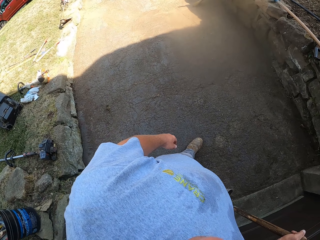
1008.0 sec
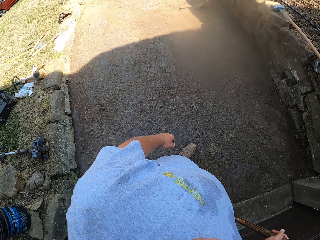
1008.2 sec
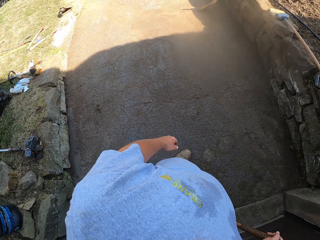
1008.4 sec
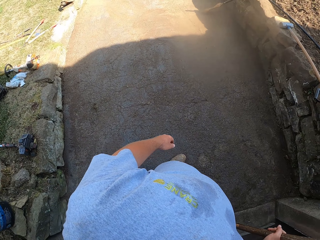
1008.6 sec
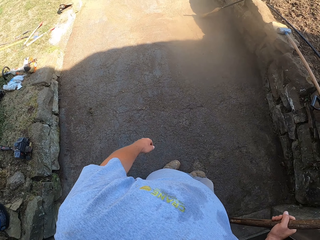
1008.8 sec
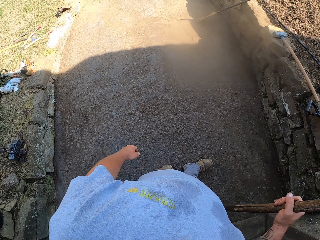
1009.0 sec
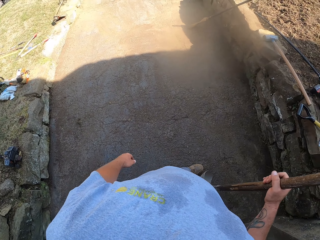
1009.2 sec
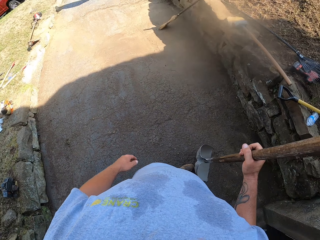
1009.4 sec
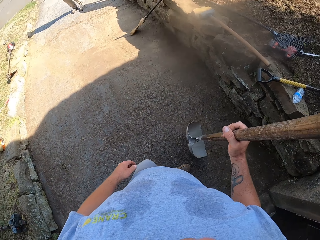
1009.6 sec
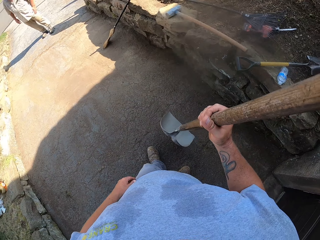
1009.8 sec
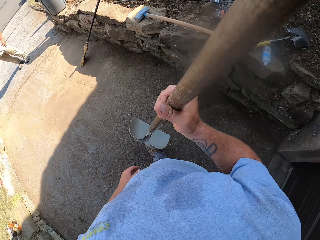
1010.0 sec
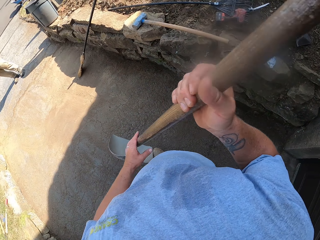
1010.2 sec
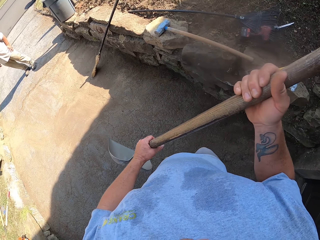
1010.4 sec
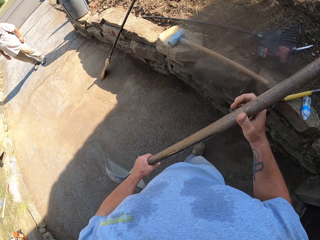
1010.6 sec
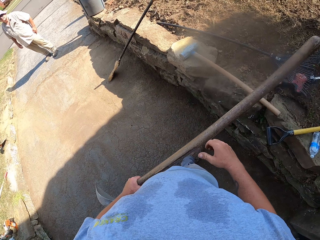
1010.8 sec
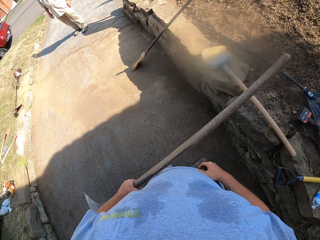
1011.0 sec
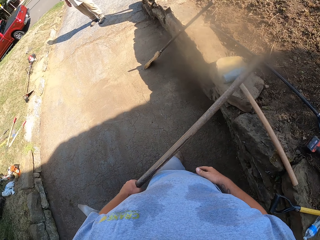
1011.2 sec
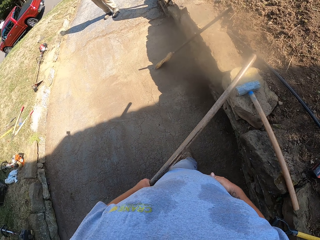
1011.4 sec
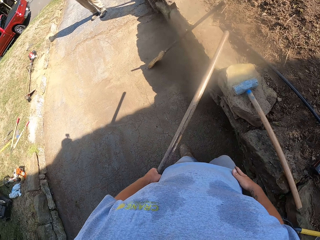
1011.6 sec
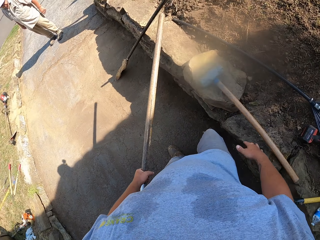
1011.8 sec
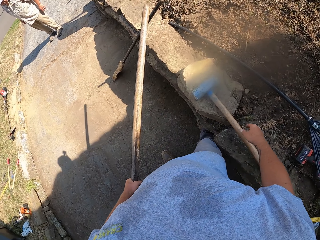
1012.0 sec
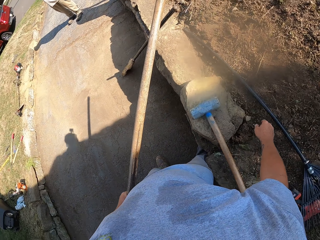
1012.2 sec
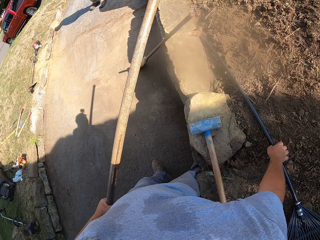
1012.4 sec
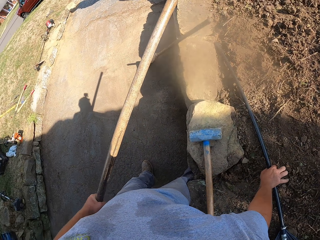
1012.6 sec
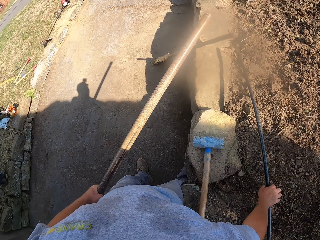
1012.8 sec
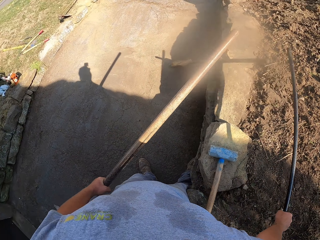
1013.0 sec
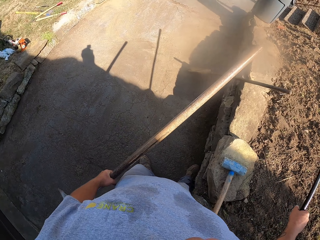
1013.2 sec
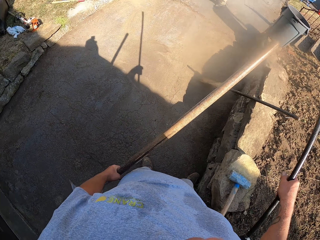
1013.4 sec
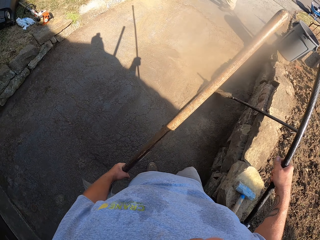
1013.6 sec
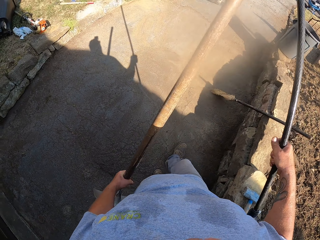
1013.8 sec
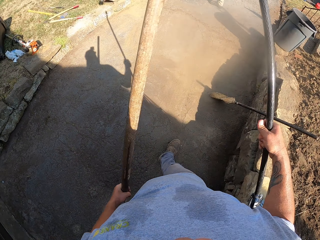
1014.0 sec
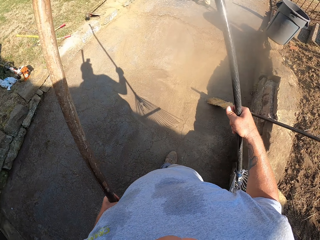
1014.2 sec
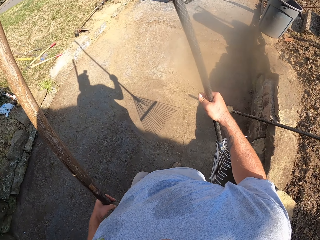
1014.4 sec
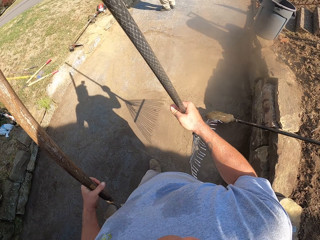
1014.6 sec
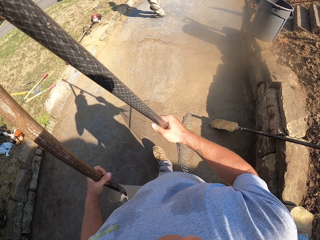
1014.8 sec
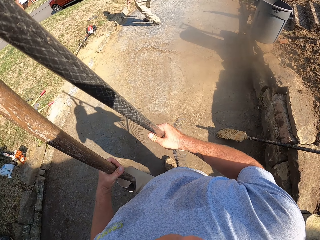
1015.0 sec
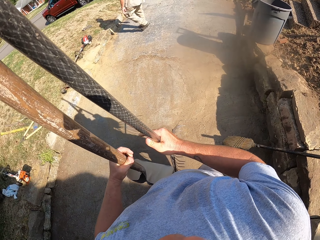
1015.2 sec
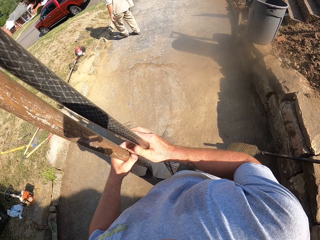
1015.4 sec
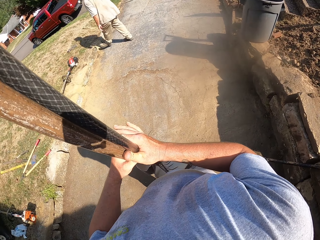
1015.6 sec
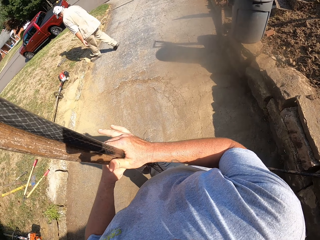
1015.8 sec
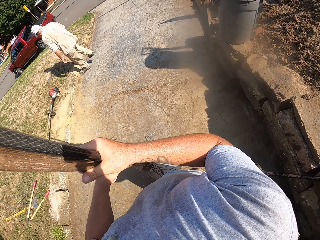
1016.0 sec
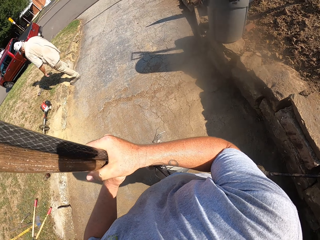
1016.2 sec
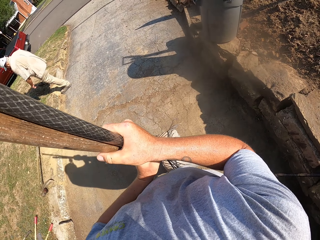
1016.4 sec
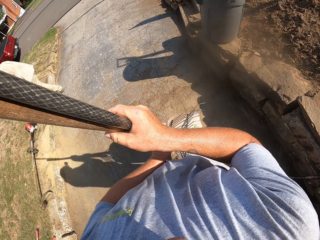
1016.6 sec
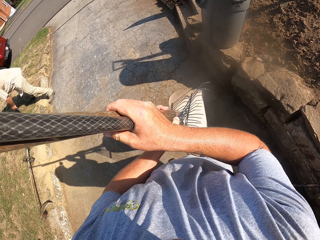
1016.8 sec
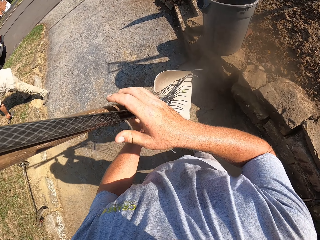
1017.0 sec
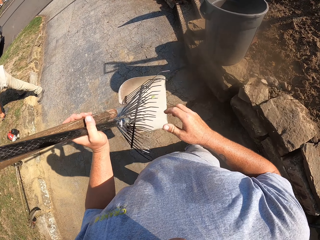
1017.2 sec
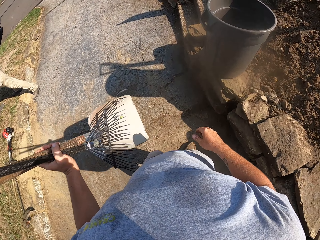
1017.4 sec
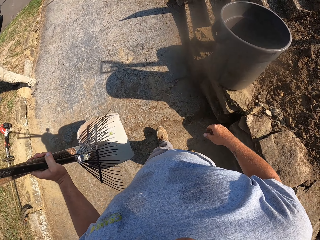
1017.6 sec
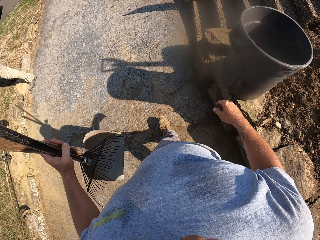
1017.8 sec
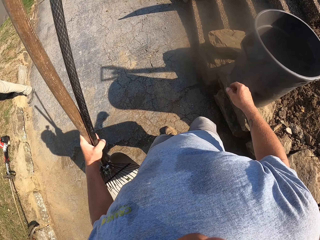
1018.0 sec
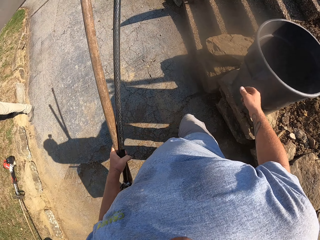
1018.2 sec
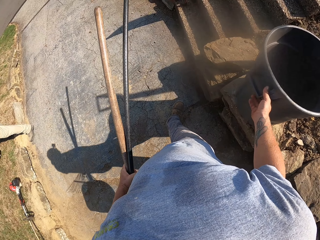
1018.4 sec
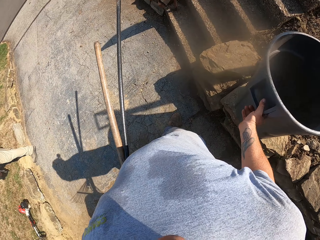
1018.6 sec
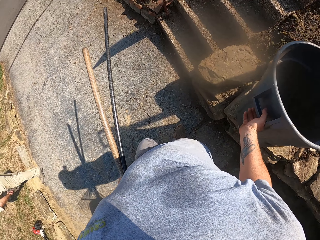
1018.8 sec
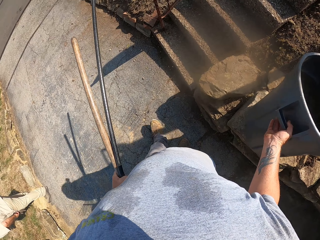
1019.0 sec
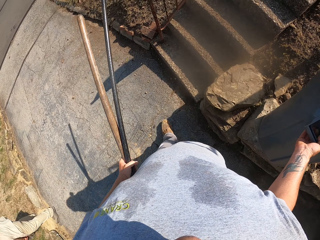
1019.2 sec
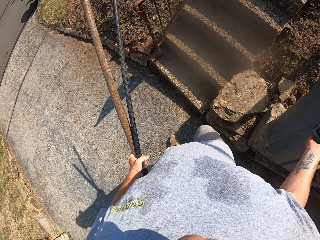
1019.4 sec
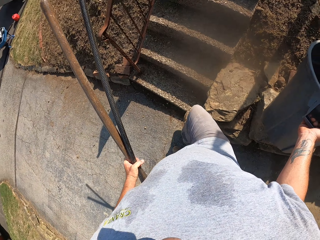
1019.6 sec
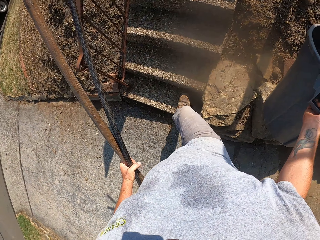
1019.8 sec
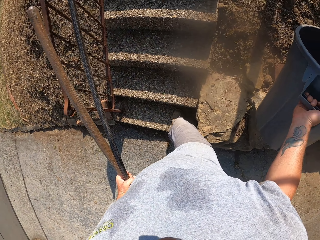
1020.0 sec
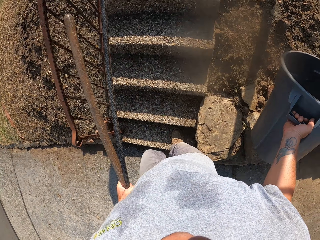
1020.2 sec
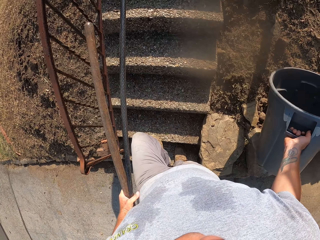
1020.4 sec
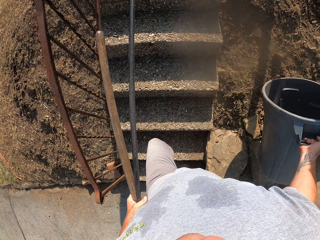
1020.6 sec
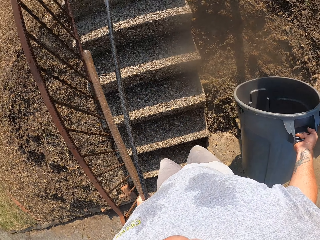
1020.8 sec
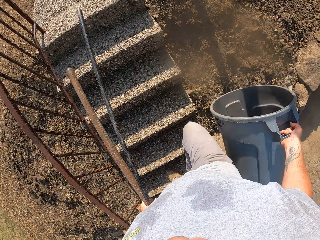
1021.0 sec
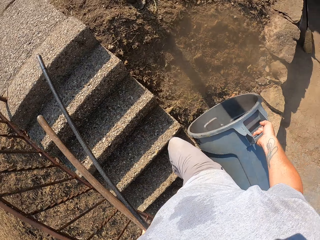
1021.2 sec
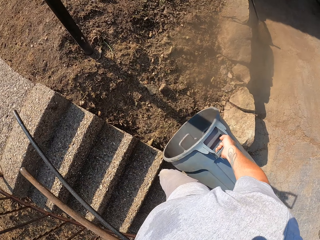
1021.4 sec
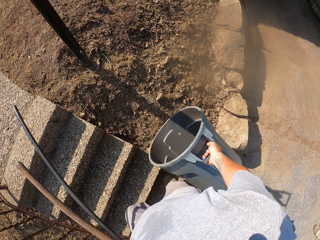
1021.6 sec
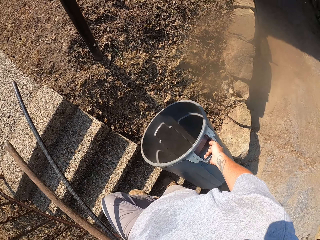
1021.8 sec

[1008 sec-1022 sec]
The camera wearer stops at the gate. They walk around. They hold the spade with the other hand. They pick a rake from the garden. They walk on the footpath. A person walks around. The person bends down. The camera wearer picks the plastic container or trash bin. They climb the stairs.

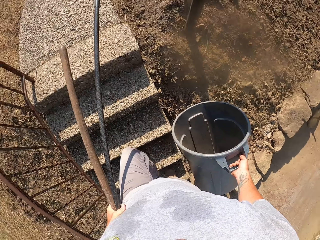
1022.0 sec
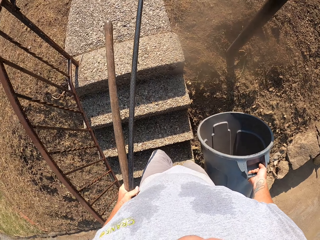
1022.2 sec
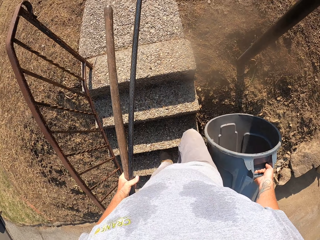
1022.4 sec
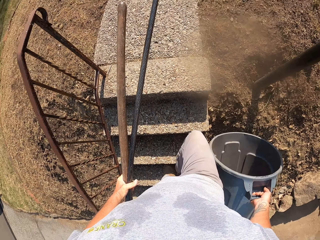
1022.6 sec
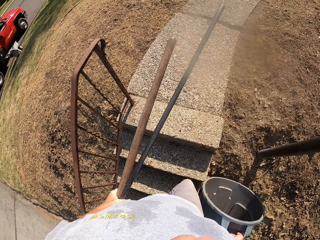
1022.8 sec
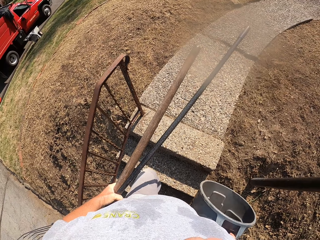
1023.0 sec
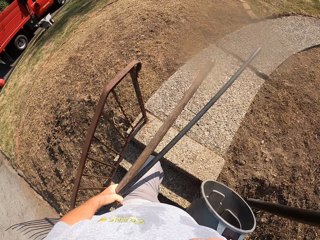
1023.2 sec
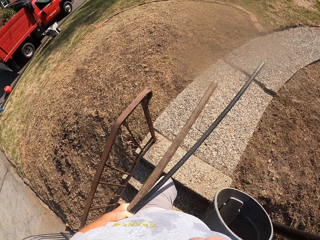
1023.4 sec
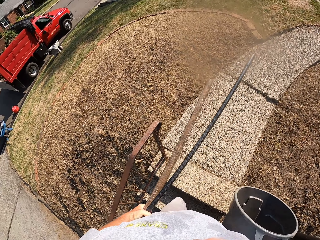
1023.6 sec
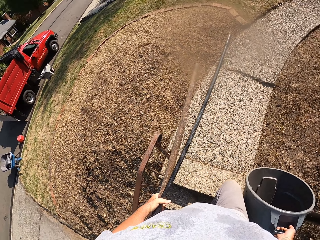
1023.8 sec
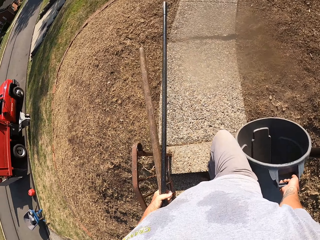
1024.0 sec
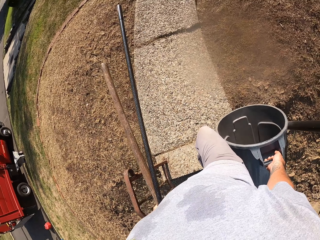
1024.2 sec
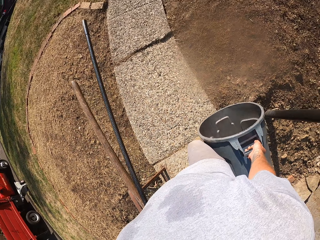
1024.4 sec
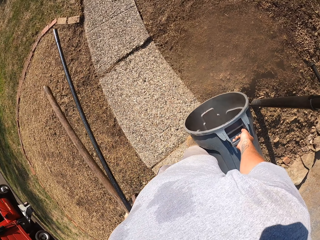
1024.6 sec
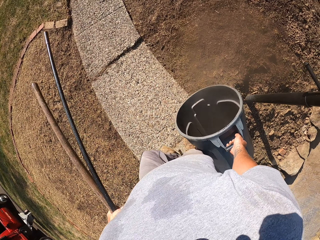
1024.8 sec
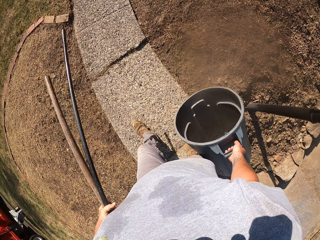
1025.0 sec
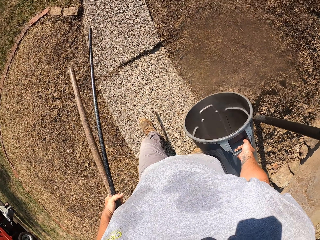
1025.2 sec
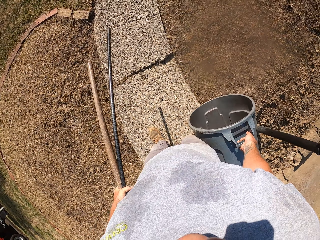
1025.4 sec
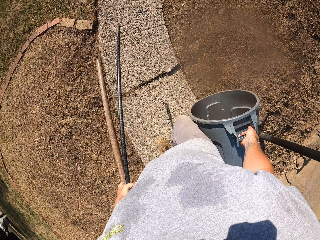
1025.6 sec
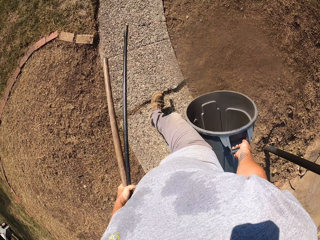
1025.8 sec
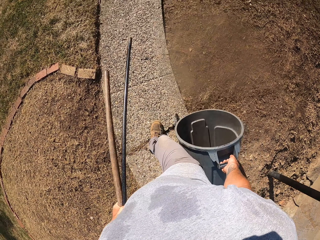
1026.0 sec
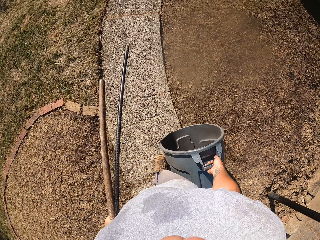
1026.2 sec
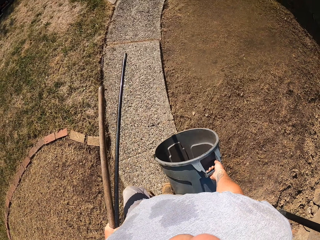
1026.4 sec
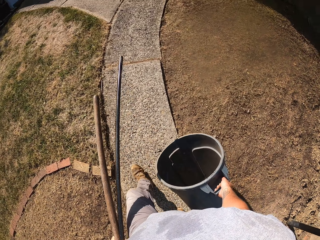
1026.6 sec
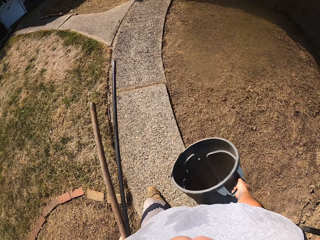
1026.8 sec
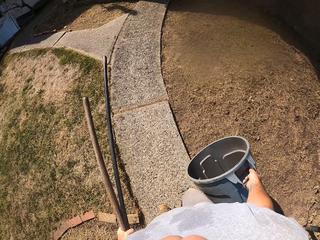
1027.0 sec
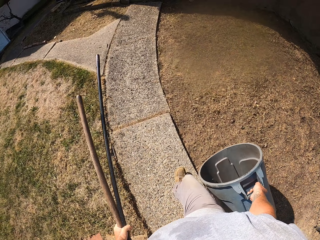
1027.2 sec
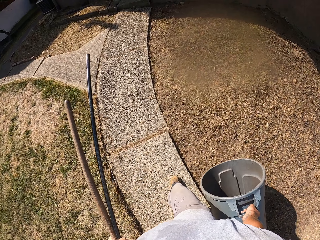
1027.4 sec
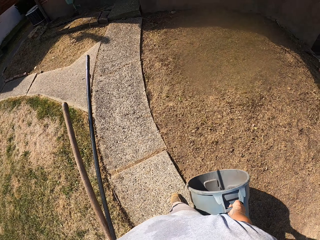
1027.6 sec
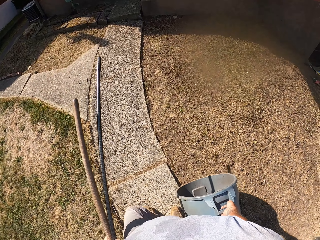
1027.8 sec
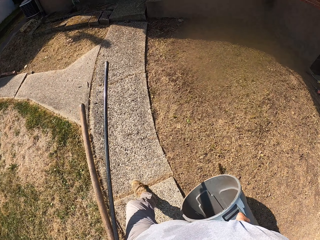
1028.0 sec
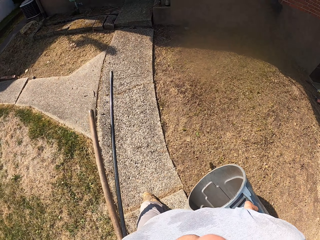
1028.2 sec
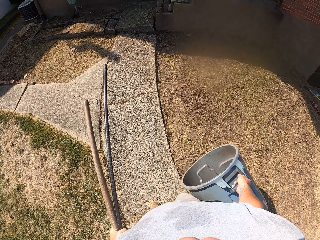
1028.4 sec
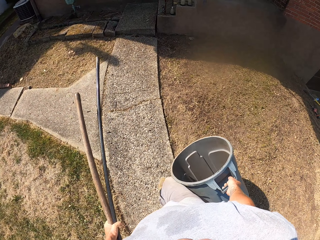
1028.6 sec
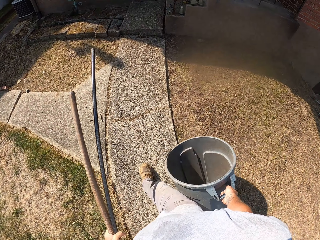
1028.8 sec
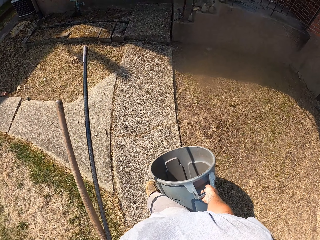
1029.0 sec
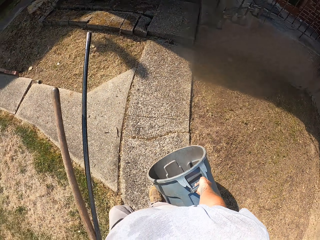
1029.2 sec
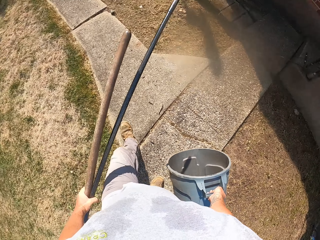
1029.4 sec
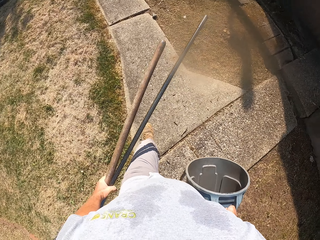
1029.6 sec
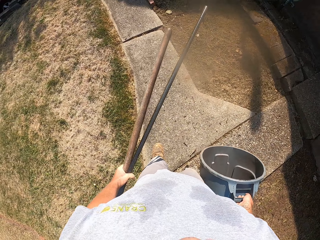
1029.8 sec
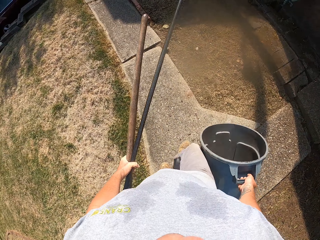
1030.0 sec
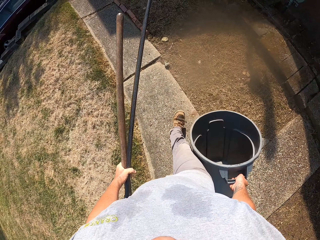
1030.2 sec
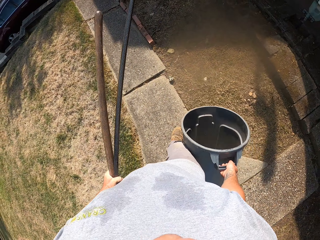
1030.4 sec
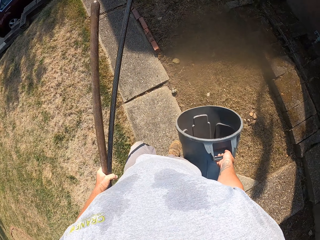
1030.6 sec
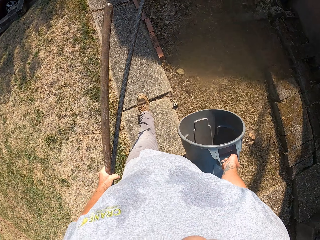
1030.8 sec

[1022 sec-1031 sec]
The camera wearer walks on the footpath.
